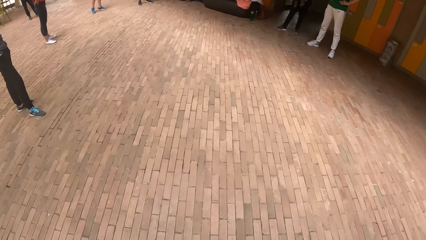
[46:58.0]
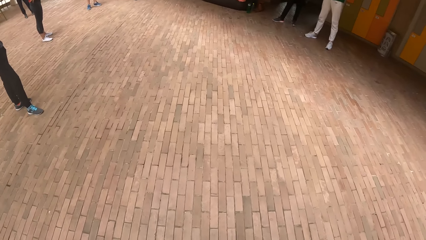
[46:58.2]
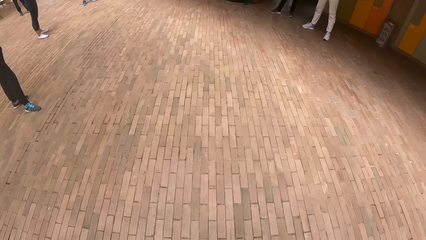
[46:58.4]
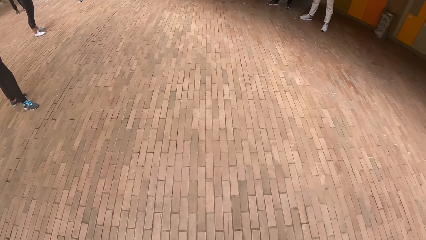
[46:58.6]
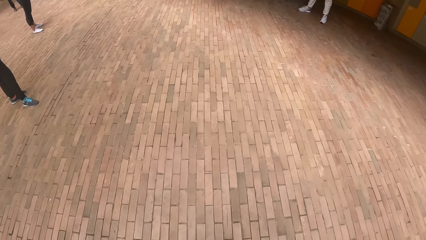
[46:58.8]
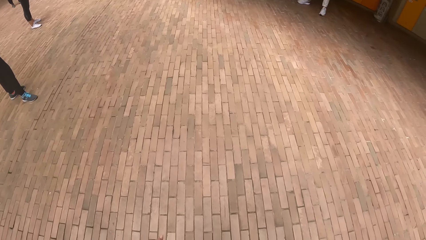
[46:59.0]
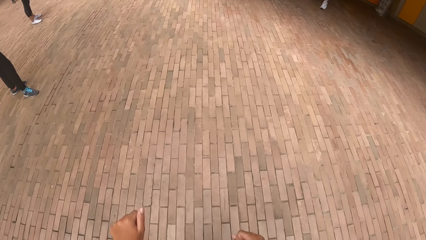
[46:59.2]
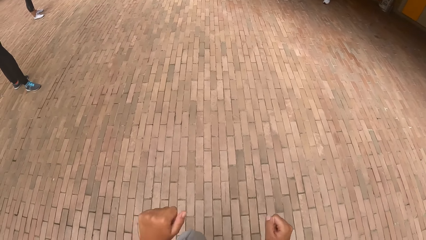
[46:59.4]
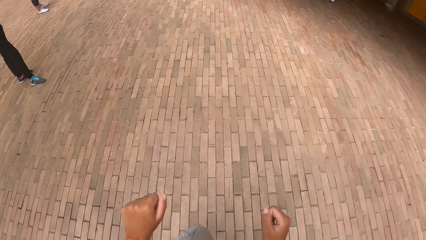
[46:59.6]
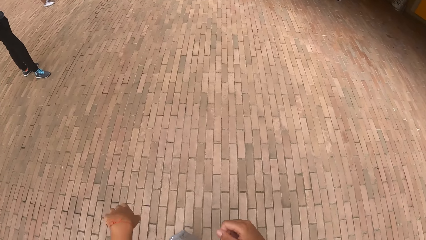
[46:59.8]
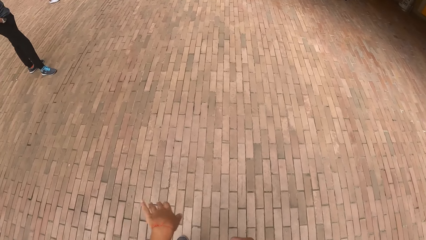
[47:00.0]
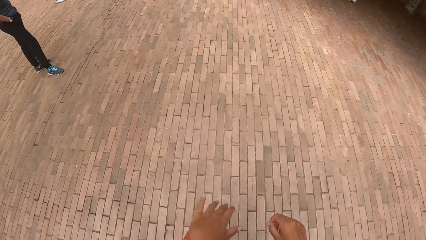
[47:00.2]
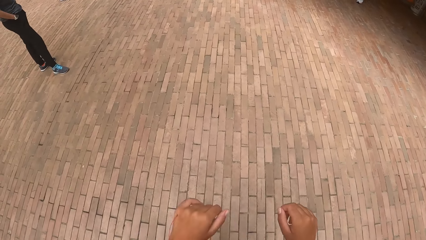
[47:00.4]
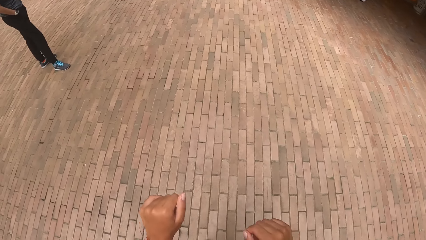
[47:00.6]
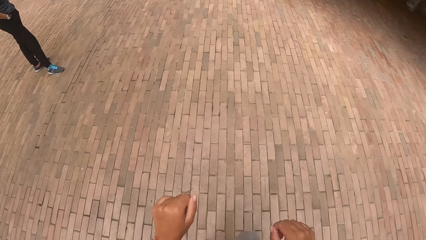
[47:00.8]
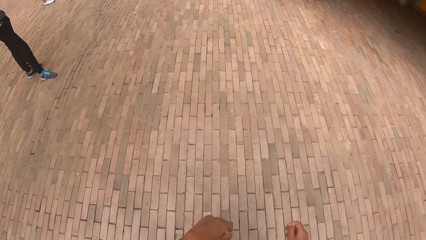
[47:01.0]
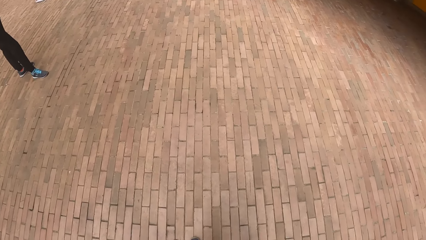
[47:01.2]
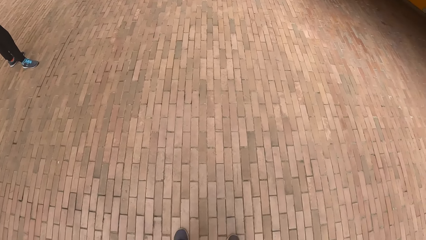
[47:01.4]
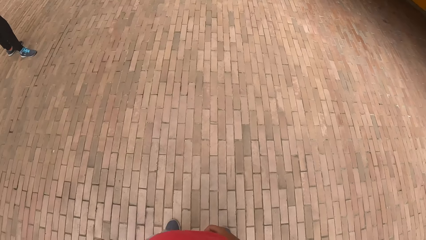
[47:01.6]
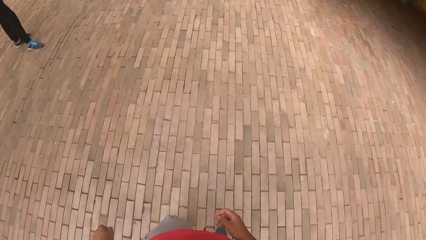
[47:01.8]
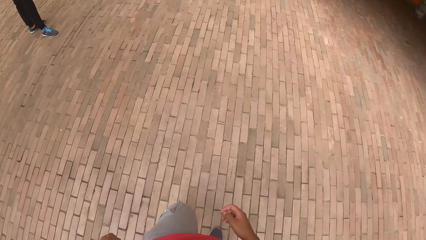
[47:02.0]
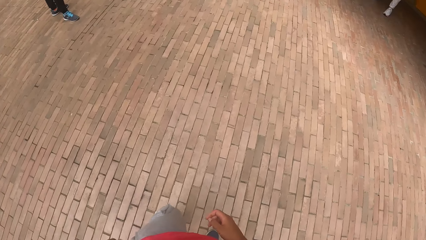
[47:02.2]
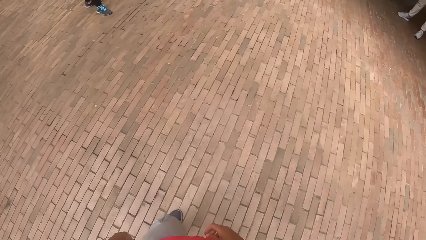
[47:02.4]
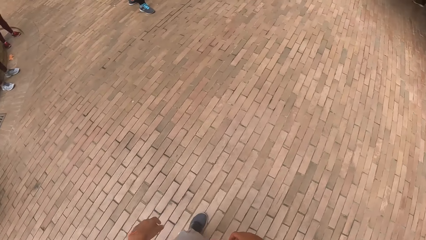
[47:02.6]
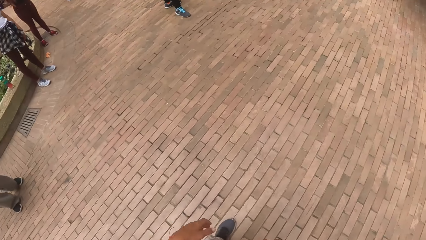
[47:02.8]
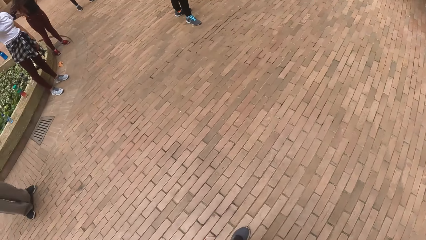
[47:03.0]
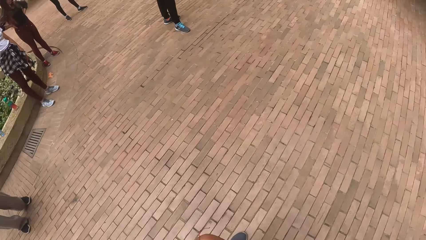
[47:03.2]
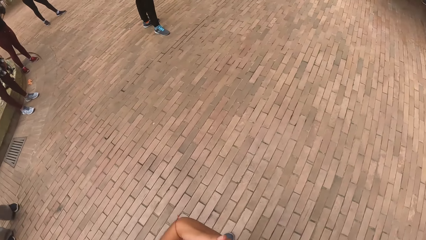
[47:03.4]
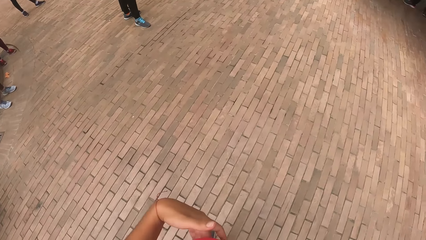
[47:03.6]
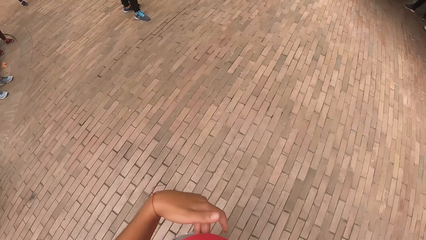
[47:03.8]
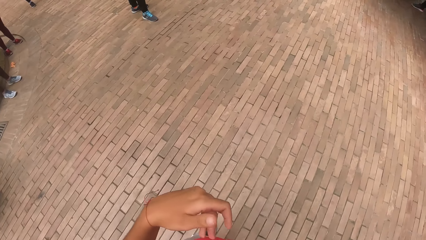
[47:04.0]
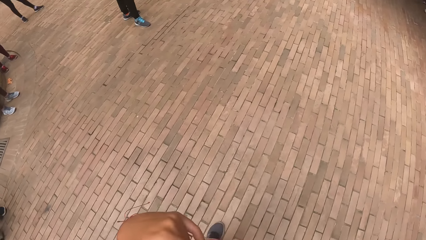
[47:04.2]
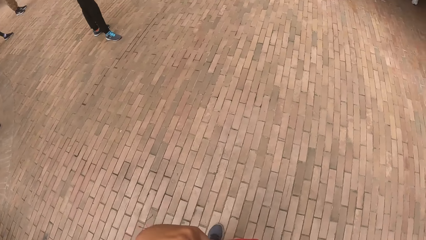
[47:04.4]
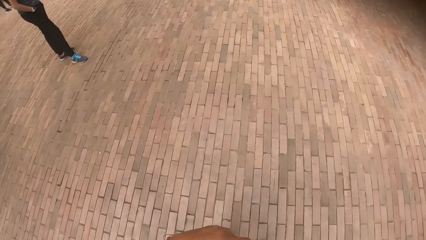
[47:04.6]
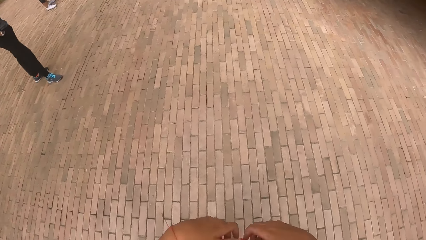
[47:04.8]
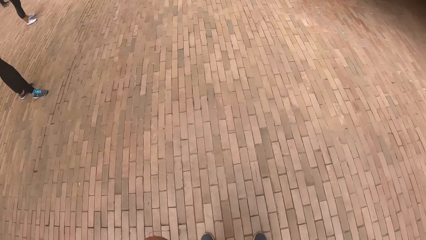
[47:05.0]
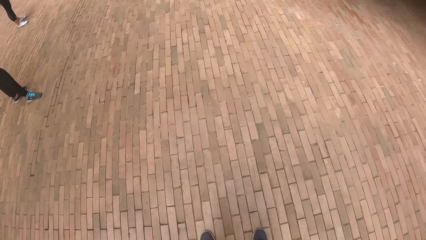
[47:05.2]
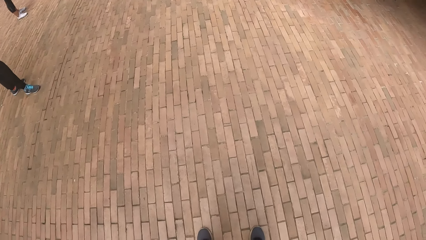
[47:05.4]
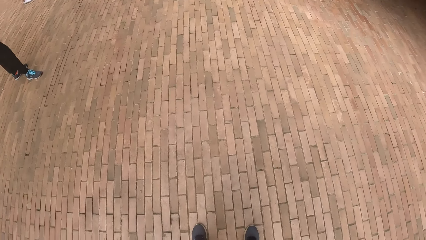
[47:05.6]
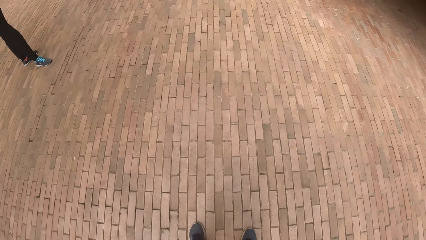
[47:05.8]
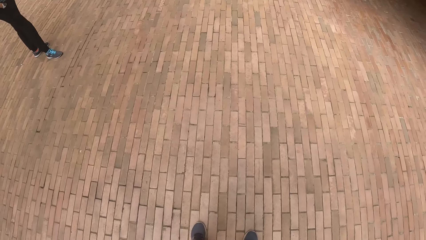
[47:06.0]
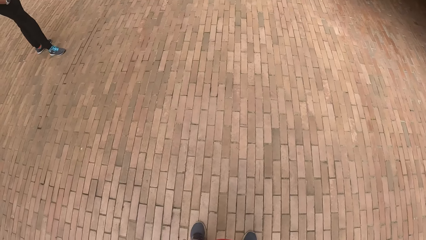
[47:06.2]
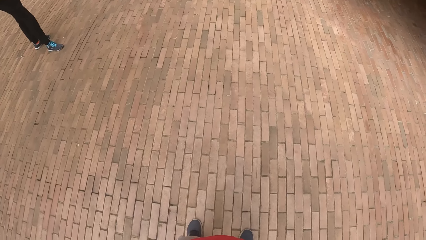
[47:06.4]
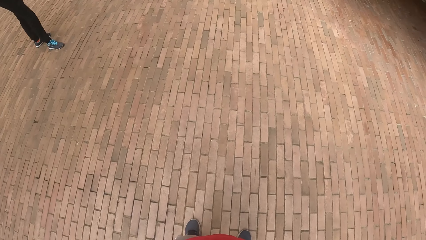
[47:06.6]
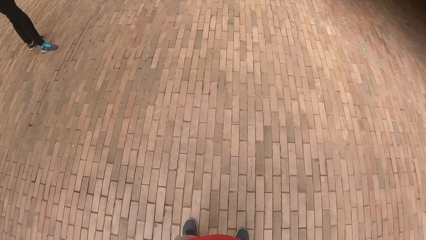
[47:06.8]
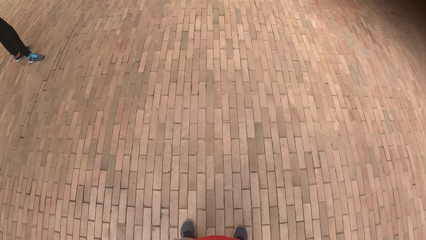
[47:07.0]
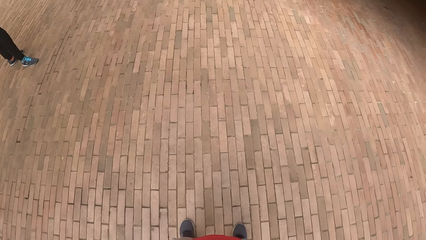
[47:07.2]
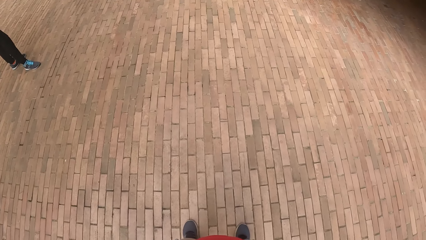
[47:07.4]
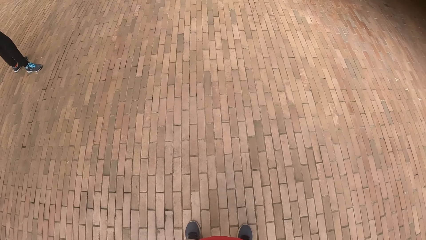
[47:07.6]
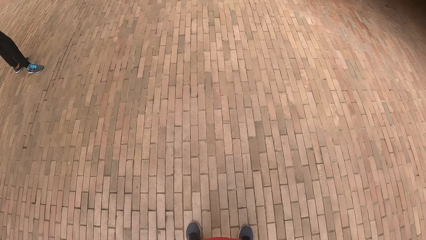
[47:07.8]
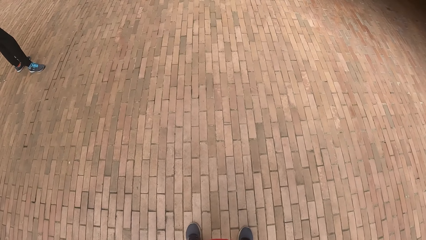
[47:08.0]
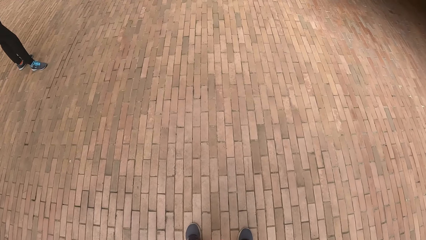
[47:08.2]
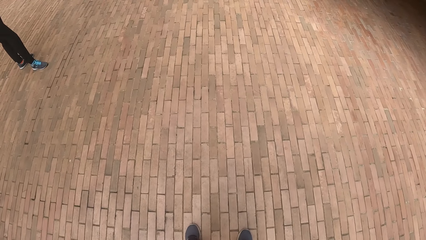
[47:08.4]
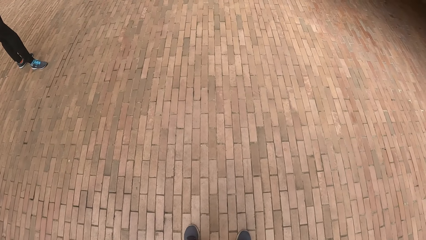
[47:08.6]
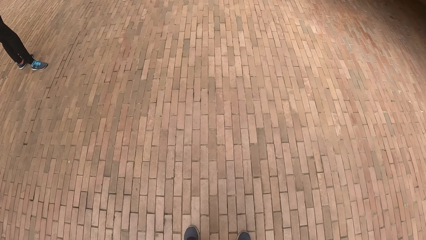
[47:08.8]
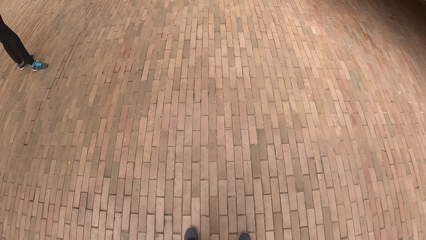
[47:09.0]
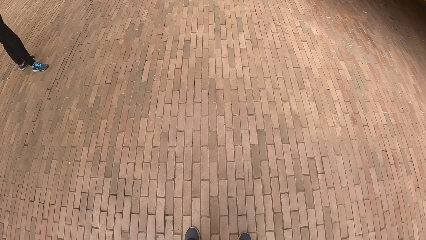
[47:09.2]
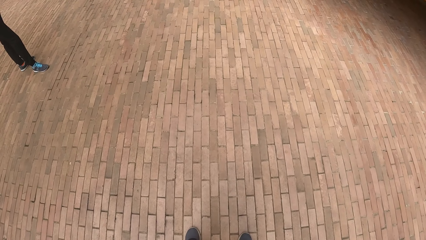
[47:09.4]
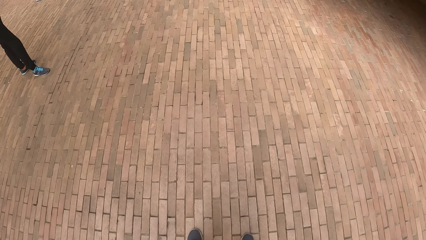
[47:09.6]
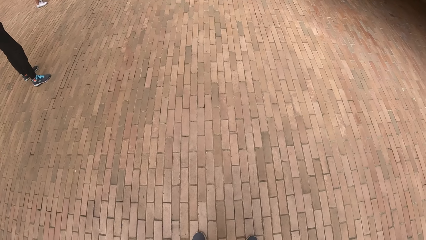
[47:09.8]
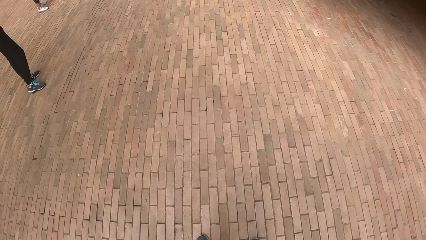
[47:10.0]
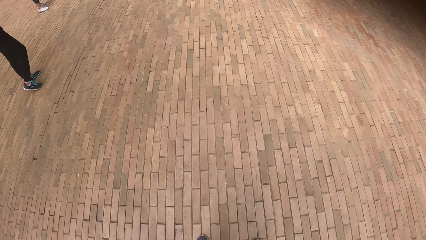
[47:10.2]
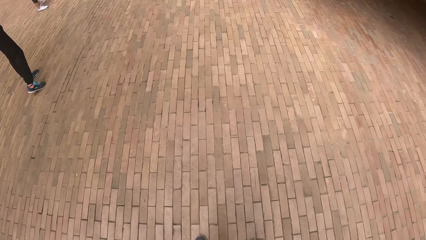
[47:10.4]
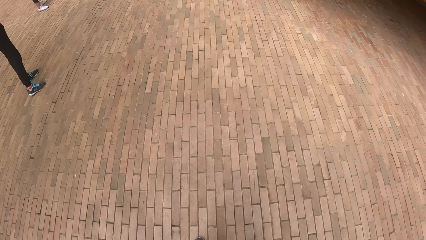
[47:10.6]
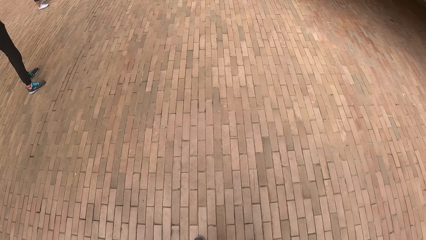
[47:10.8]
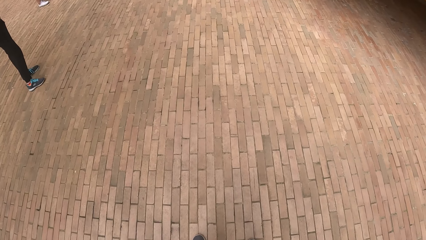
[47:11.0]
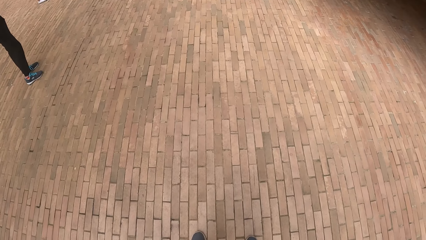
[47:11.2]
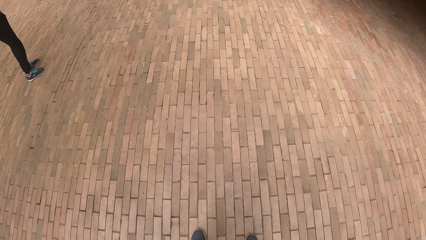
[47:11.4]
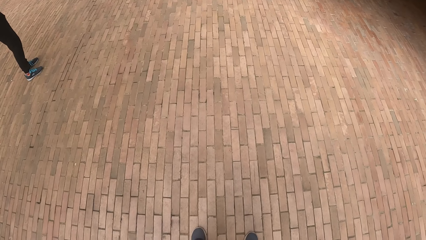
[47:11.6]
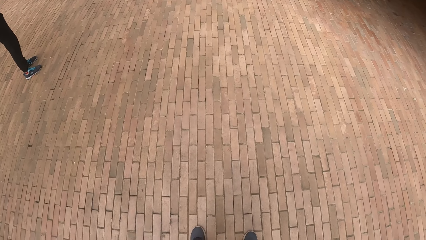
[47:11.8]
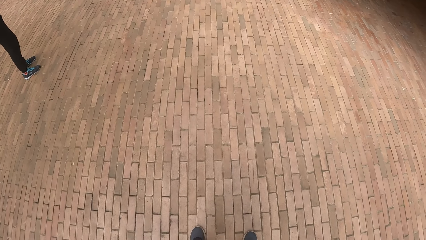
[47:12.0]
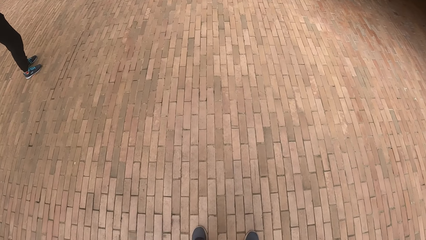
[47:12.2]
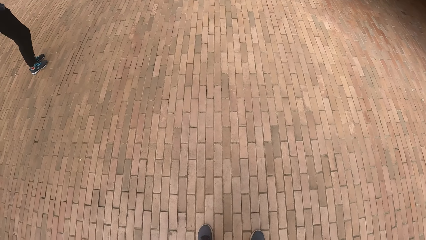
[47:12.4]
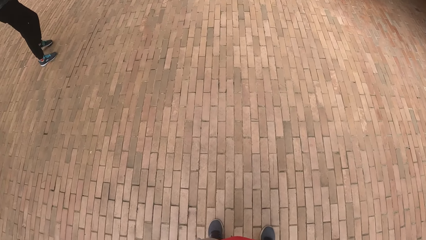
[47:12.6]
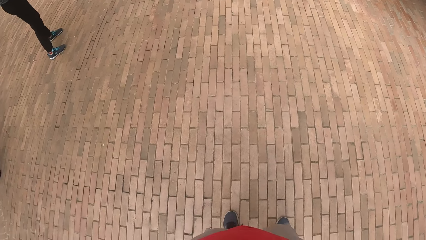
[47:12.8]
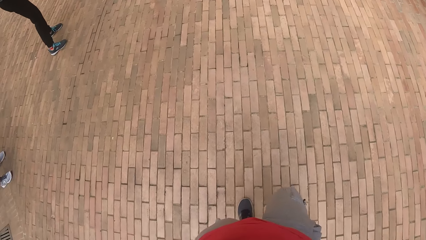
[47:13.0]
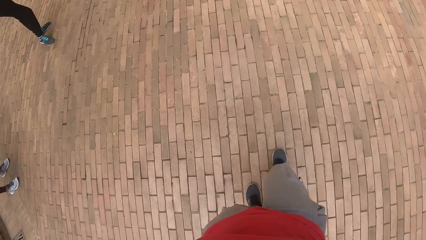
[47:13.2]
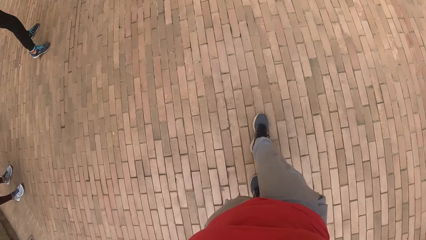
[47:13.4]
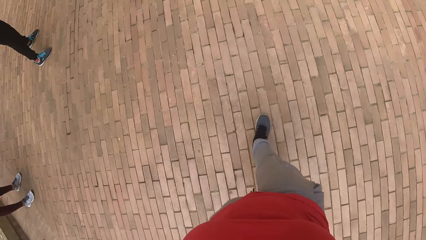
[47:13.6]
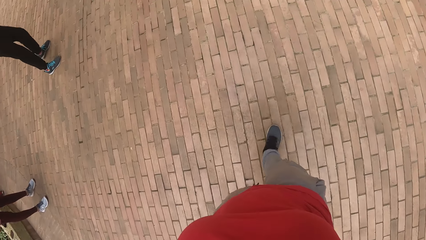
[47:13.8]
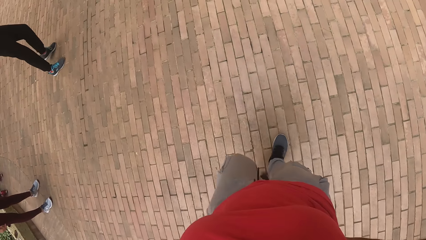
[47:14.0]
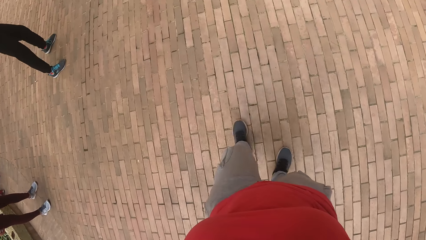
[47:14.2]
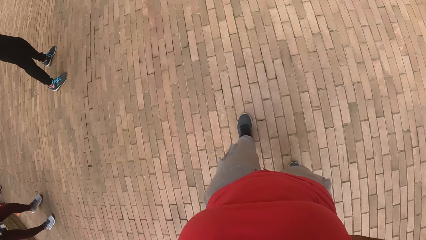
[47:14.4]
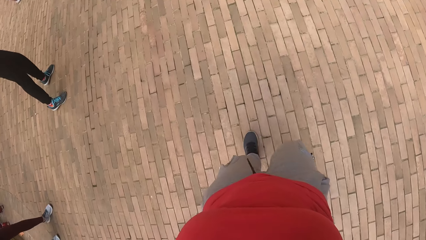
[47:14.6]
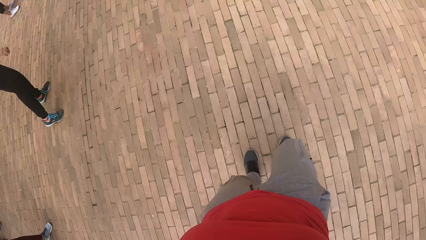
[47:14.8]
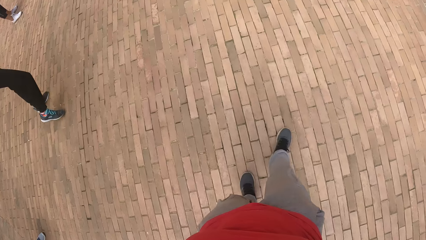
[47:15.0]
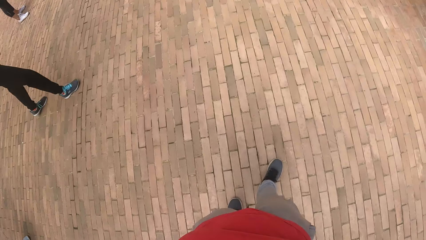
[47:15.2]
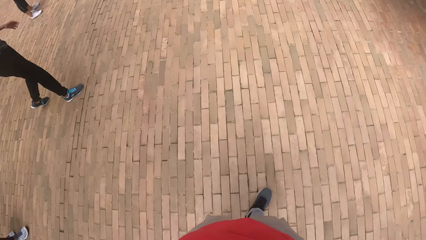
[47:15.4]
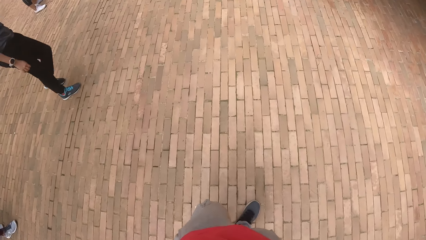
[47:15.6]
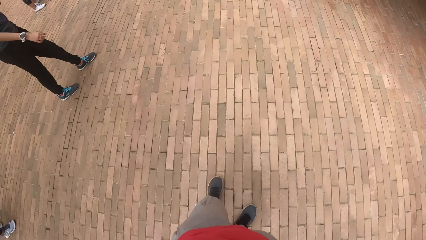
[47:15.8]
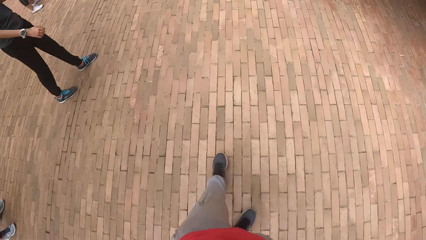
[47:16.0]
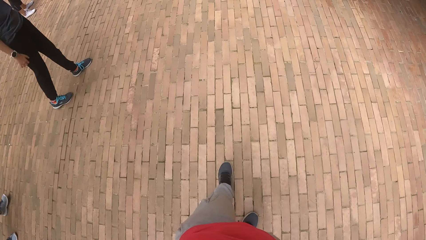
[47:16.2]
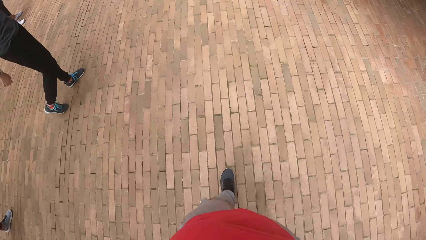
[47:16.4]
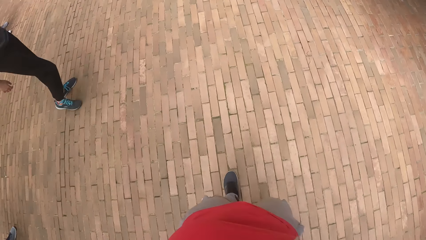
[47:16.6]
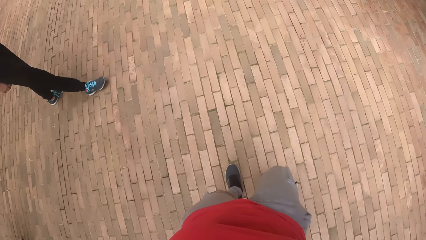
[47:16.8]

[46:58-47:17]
The camera wearer moves his hands. He looks around. He walks around the compound.
